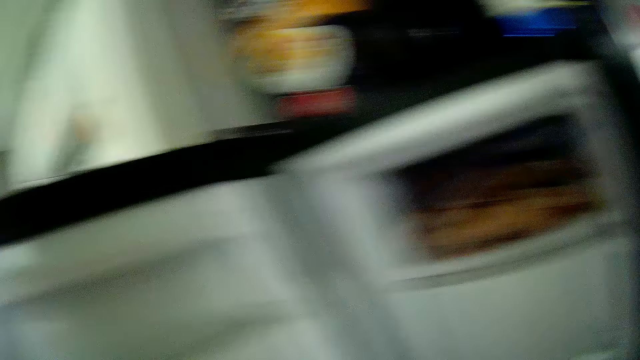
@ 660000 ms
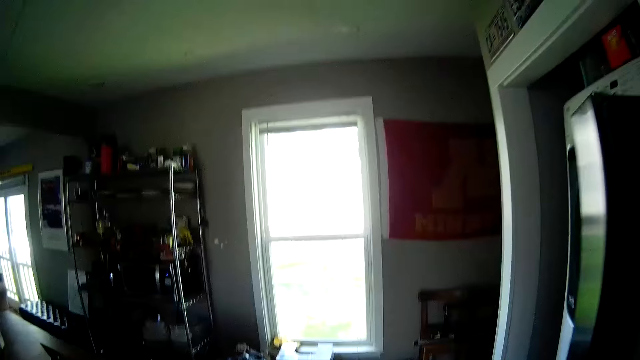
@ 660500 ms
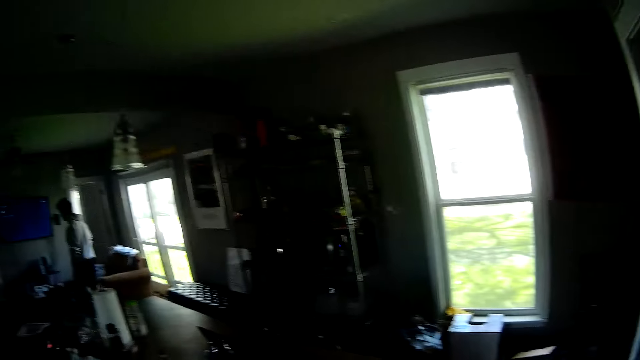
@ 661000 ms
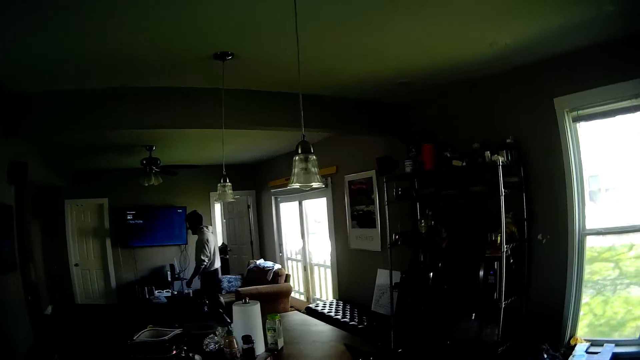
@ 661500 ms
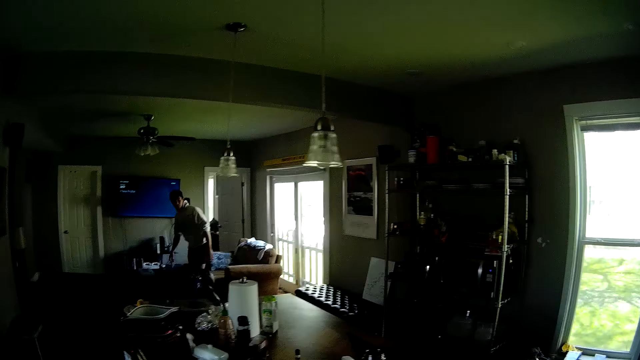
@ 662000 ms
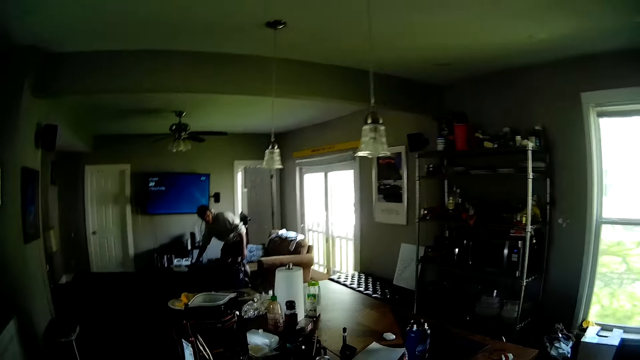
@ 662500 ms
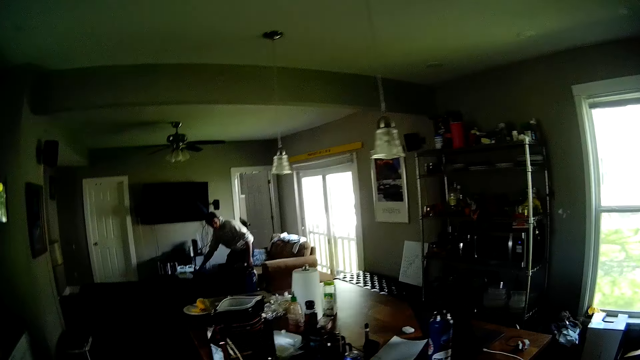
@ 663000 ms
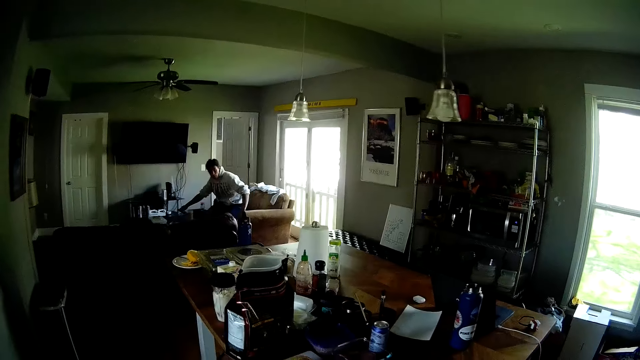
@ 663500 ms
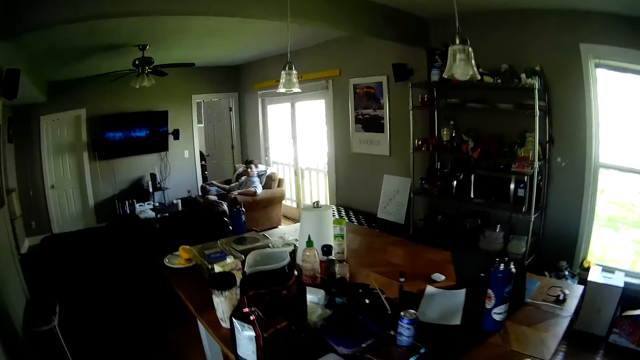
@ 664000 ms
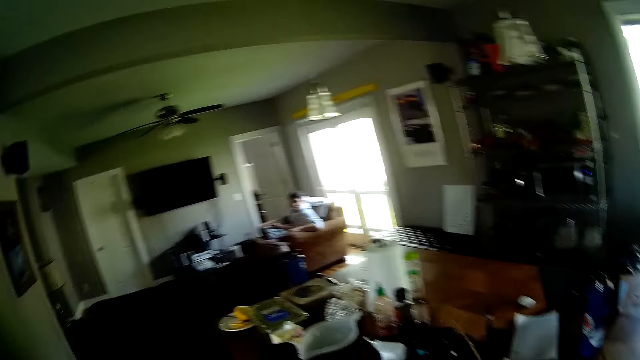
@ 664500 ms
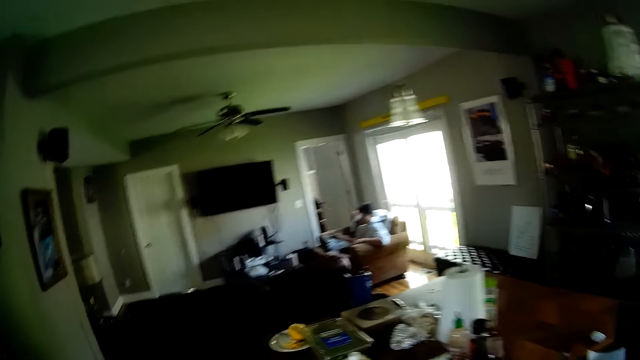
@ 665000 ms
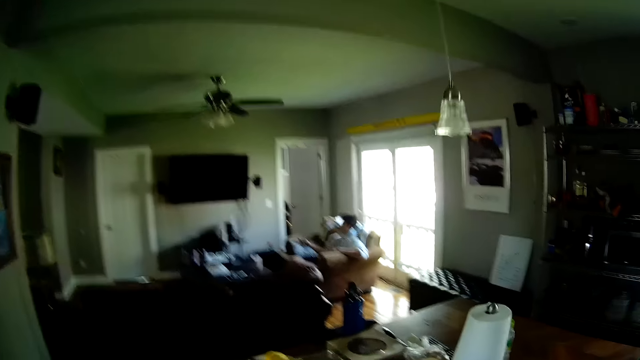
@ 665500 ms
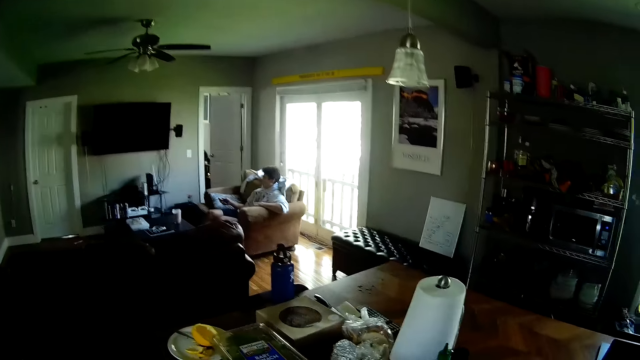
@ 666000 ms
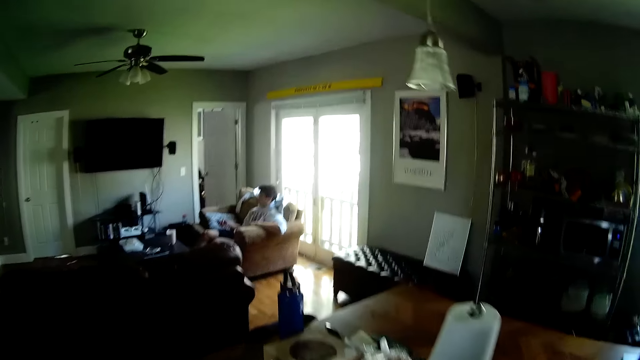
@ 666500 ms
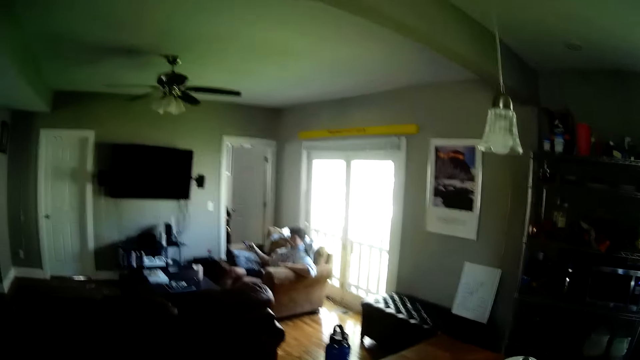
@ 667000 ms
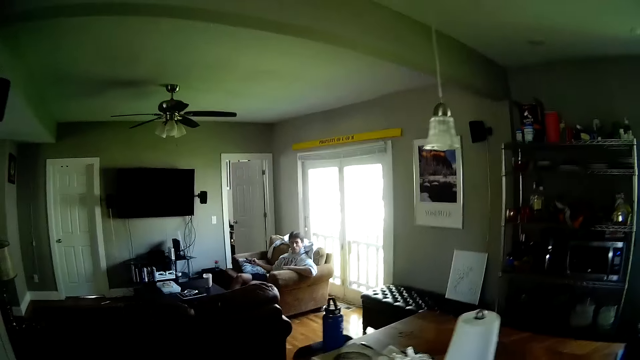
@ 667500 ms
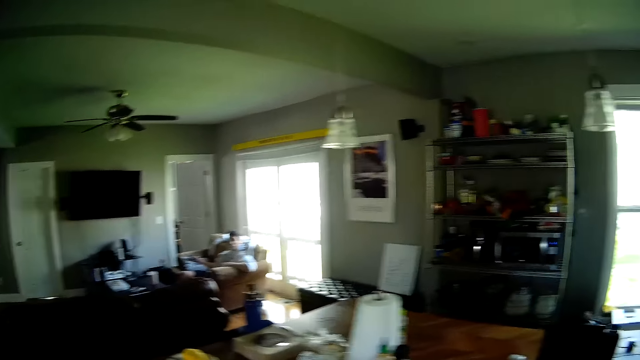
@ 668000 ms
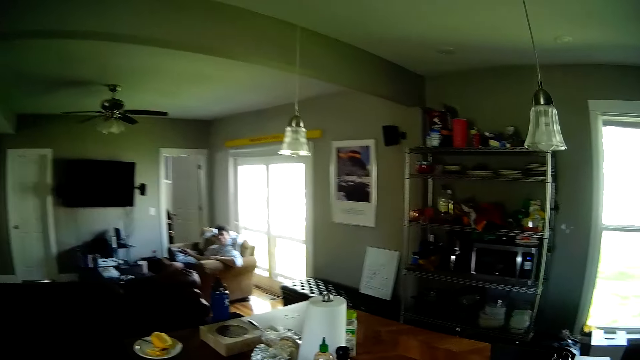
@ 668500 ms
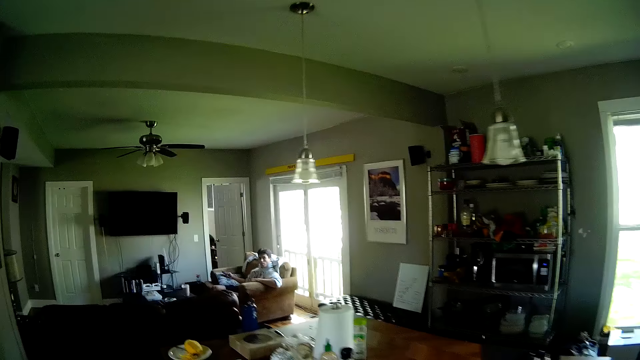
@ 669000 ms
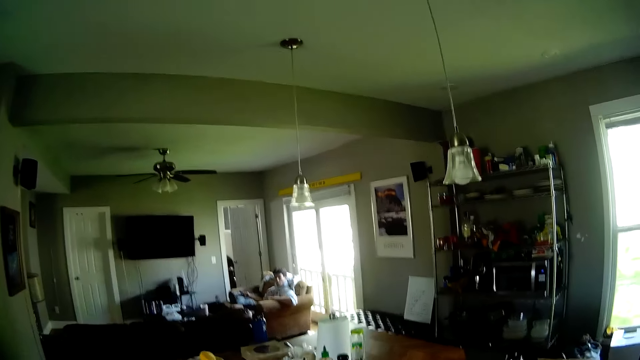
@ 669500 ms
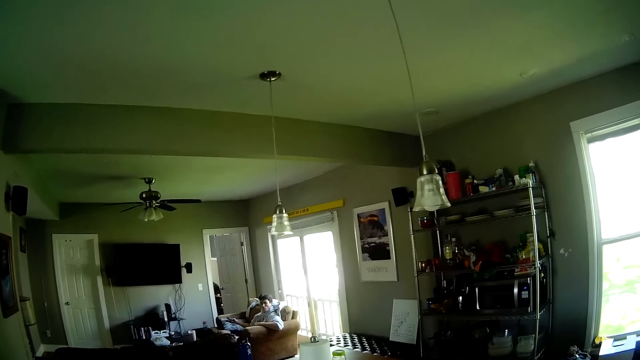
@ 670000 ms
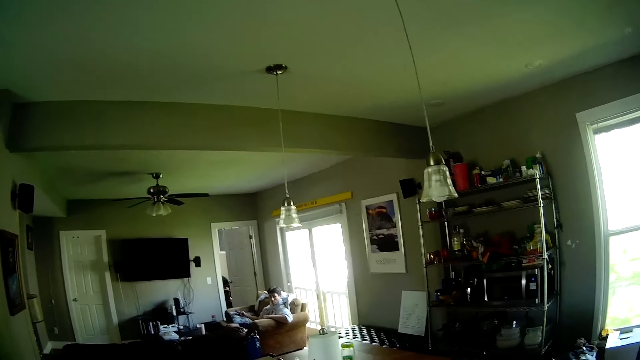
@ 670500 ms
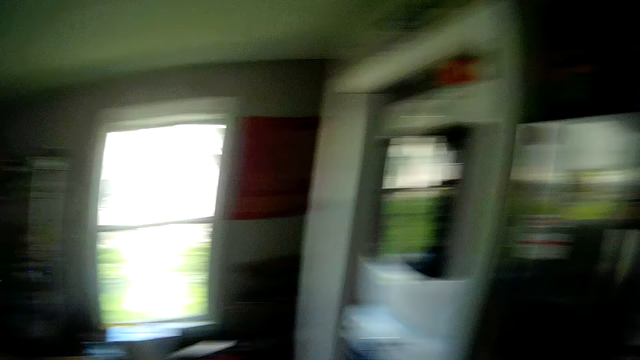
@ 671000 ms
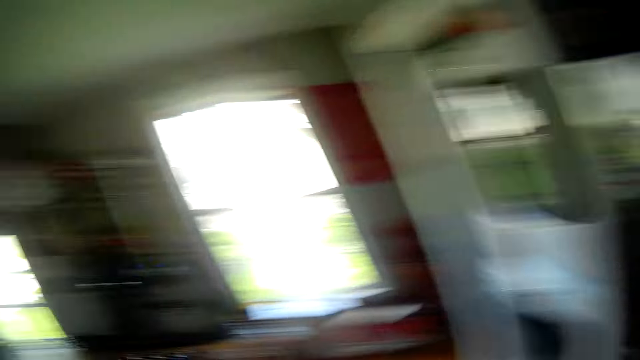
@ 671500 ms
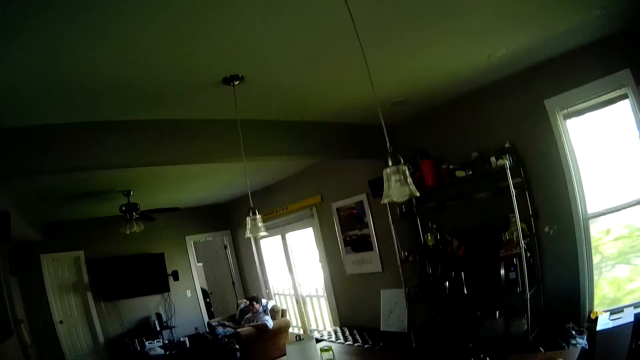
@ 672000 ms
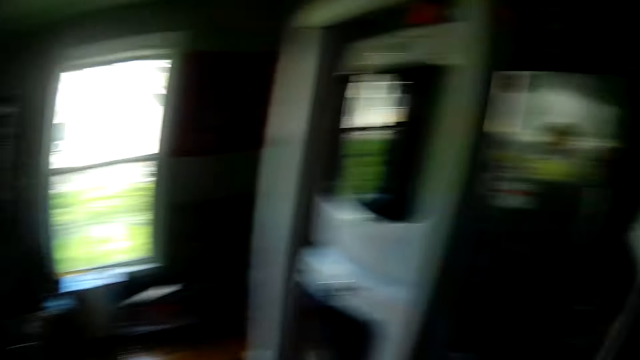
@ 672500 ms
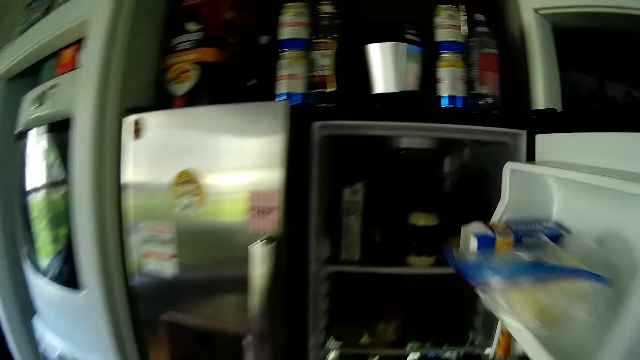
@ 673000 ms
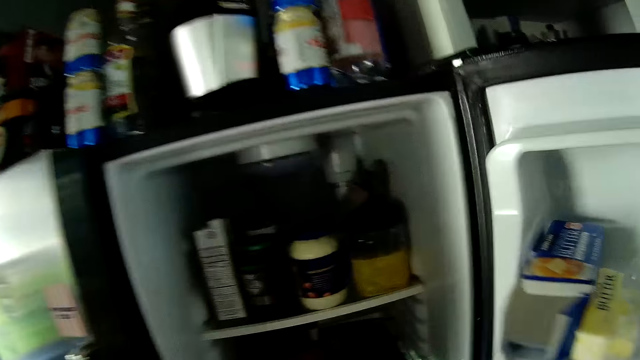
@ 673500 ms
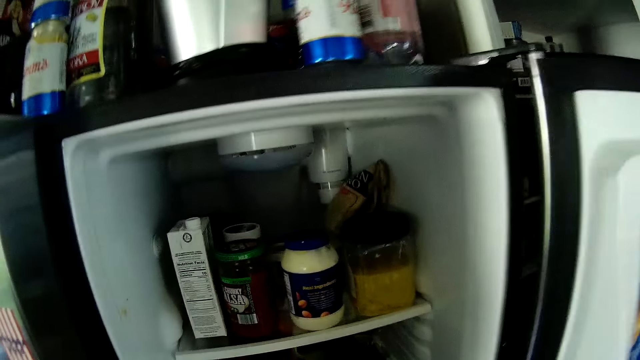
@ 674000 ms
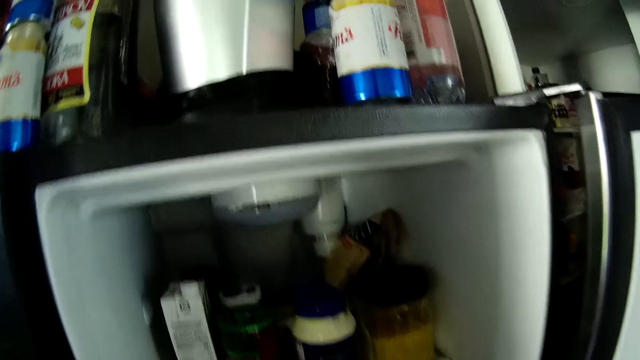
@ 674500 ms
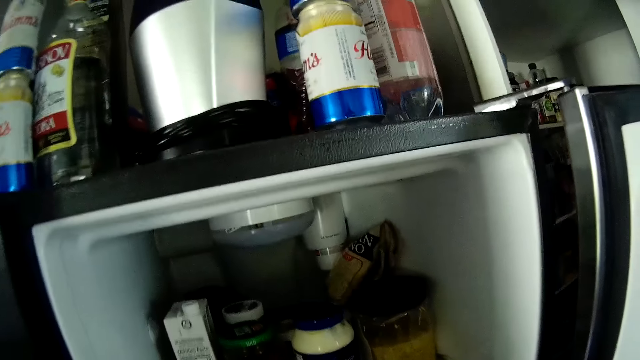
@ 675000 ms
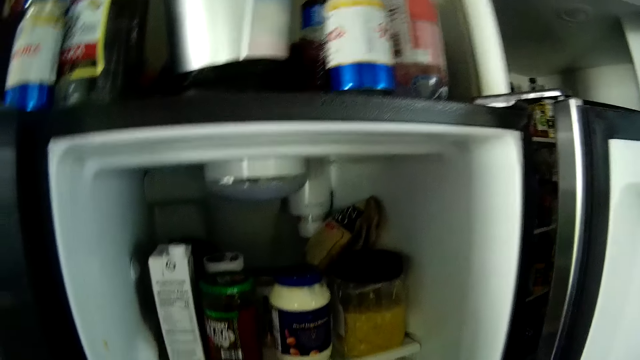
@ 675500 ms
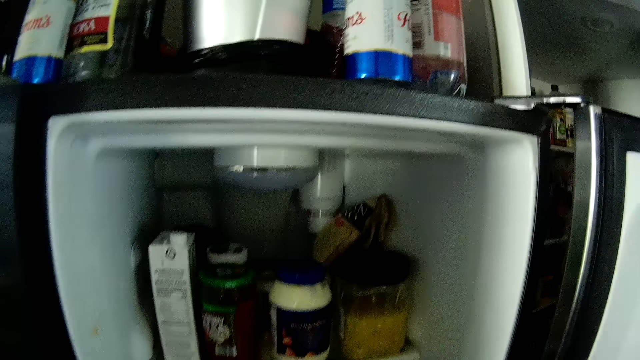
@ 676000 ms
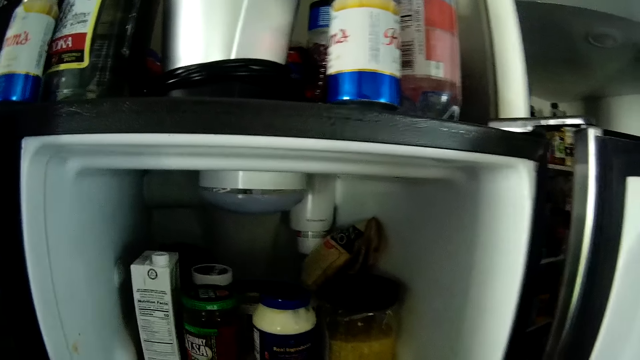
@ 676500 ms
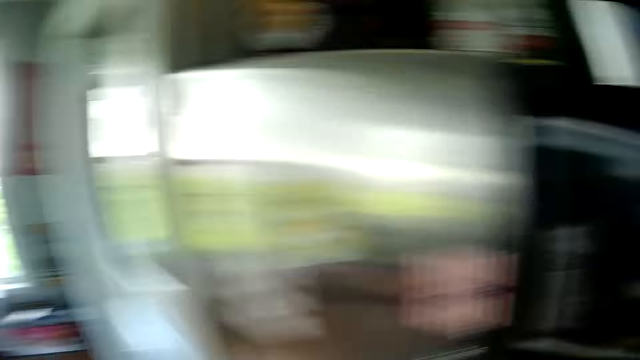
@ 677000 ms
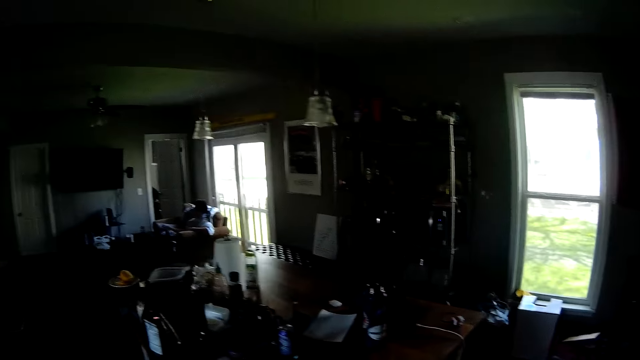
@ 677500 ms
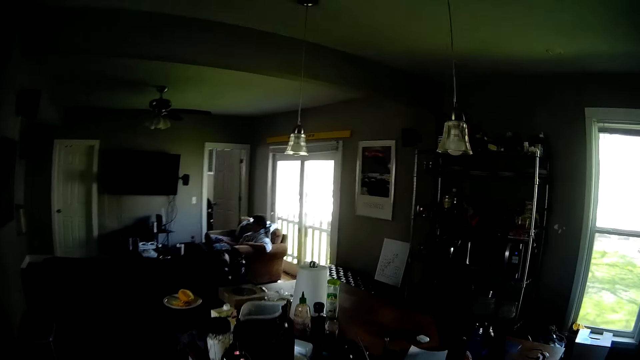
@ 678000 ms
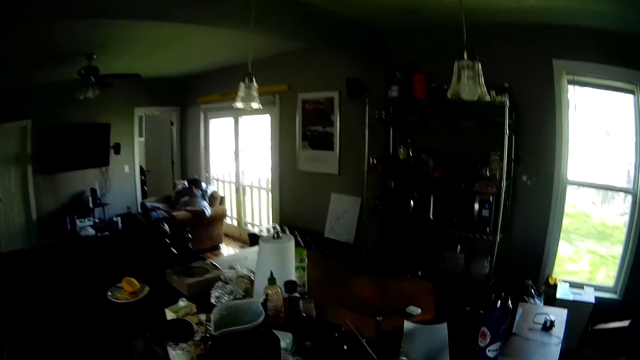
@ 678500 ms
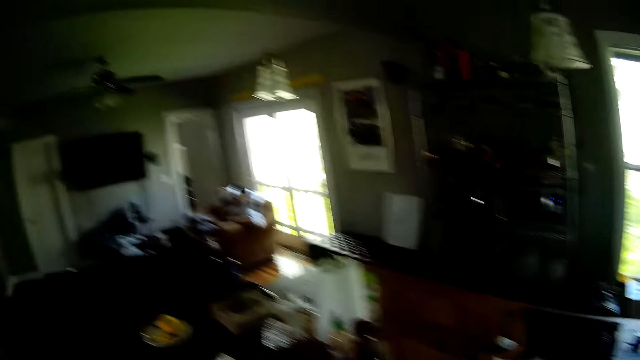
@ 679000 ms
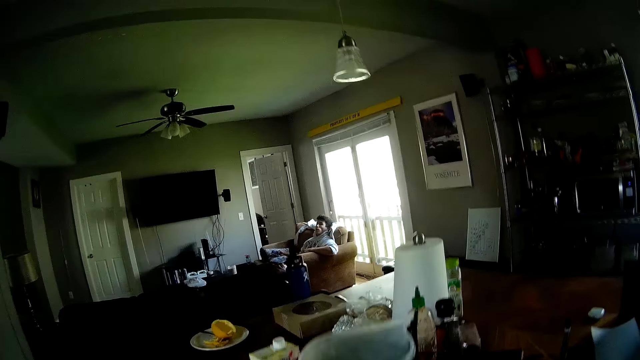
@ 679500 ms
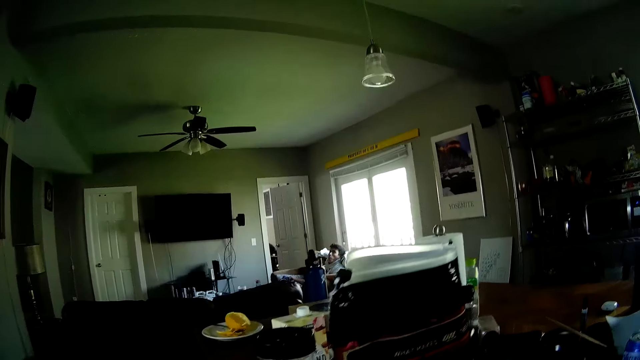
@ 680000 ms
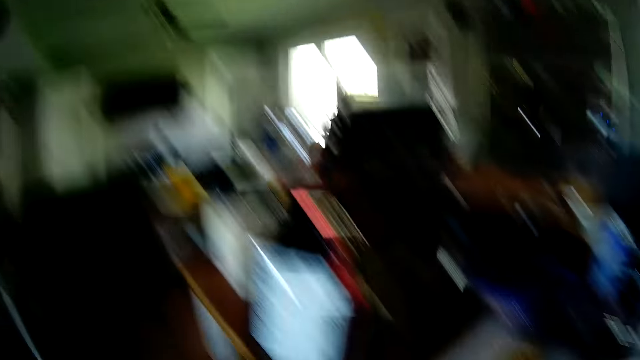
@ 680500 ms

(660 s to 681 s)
The camera wearer closes the fridge door. A man talks to the camera wearer. The man picks up the remote from the table in the living room with his right hand. The camera wearer talks to the man. The man sits on the couch in the living room. The camera wearer walks around. The man talks to the camera wearer. The camera wearer talks to the man. The man talks to the camera wearer. The camera wearer talks to the man. The man talks to the camera wearer. The camera wearer opens the fridge in the kitchen with his right hand. He talks to the man. He looks inside the fridge. He walks around.
